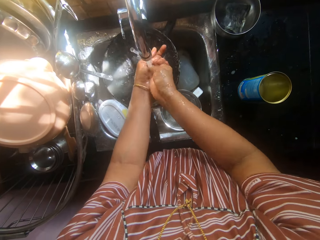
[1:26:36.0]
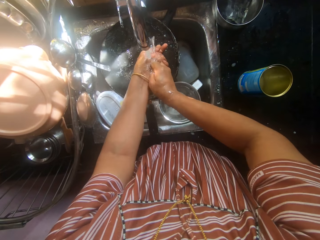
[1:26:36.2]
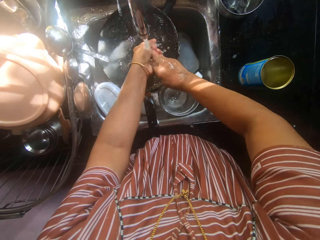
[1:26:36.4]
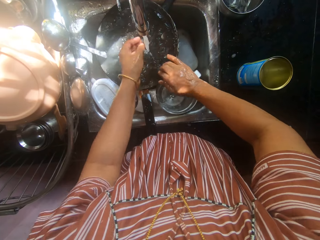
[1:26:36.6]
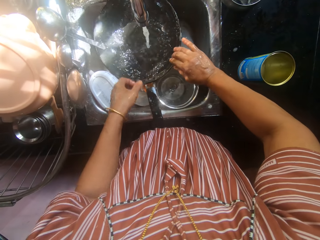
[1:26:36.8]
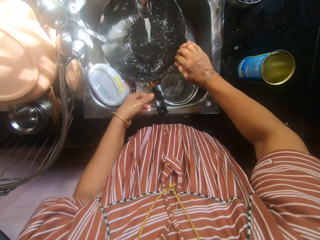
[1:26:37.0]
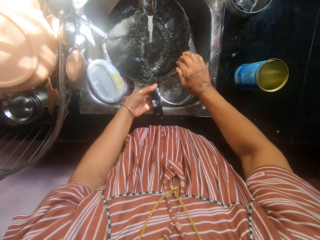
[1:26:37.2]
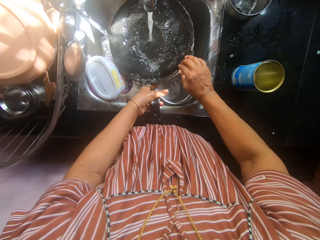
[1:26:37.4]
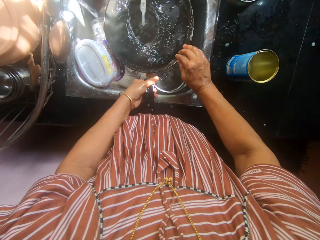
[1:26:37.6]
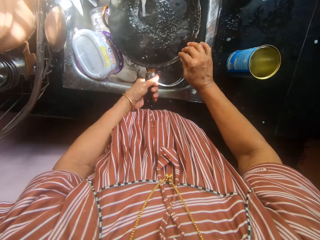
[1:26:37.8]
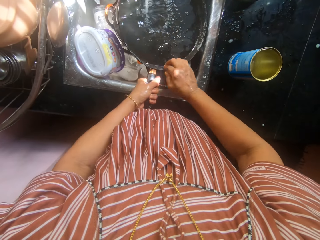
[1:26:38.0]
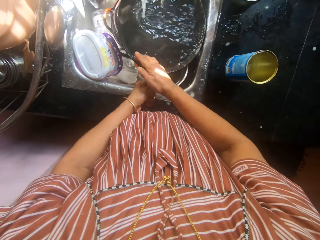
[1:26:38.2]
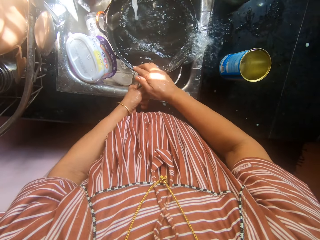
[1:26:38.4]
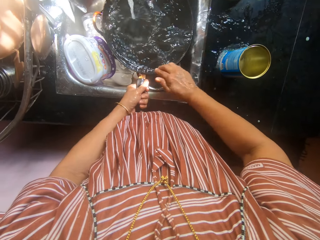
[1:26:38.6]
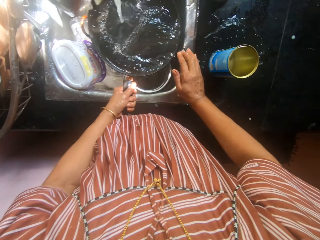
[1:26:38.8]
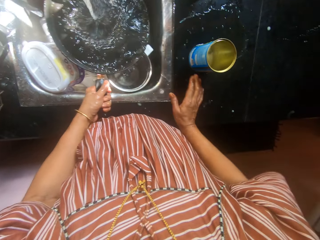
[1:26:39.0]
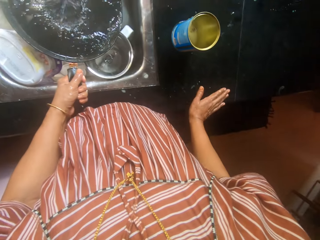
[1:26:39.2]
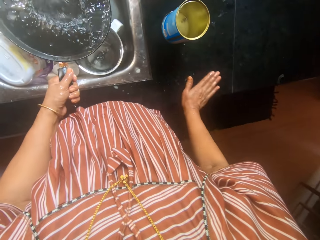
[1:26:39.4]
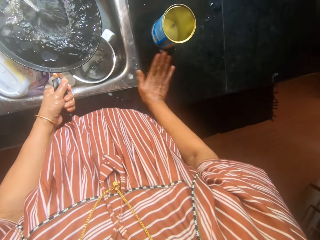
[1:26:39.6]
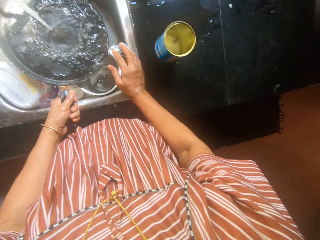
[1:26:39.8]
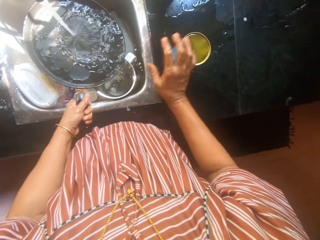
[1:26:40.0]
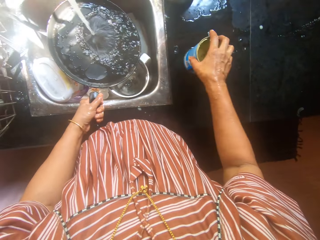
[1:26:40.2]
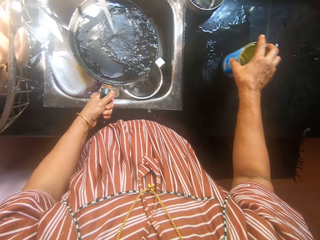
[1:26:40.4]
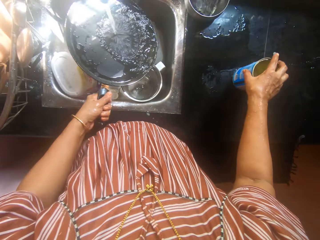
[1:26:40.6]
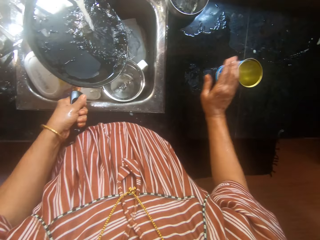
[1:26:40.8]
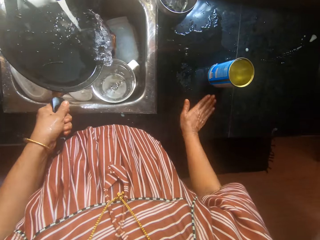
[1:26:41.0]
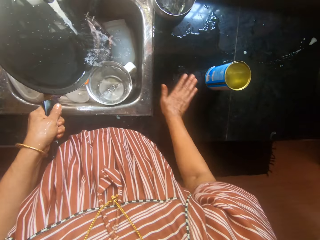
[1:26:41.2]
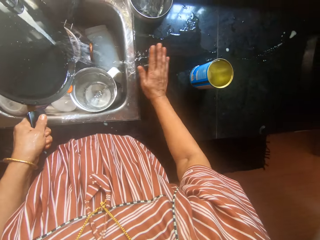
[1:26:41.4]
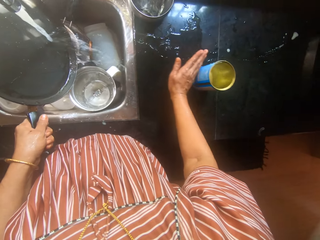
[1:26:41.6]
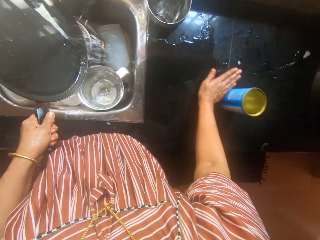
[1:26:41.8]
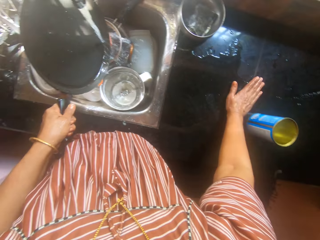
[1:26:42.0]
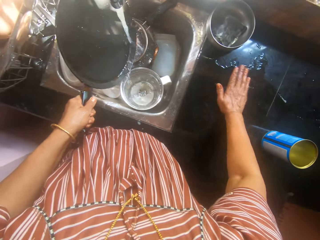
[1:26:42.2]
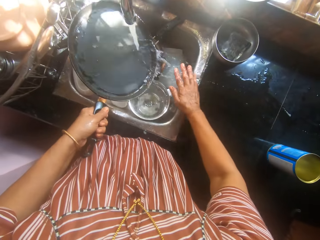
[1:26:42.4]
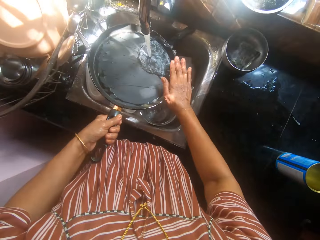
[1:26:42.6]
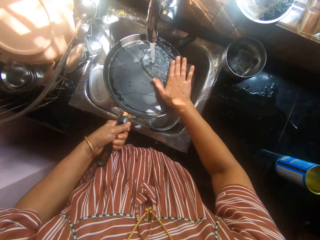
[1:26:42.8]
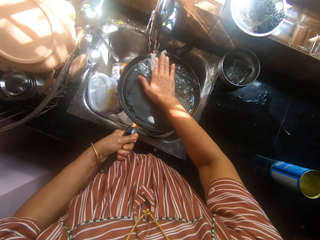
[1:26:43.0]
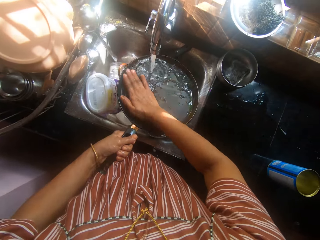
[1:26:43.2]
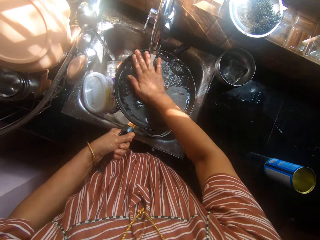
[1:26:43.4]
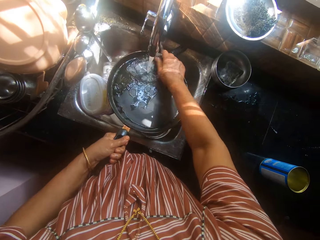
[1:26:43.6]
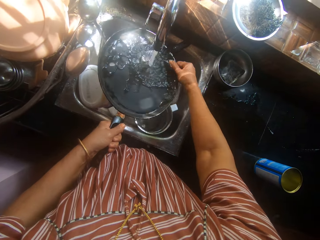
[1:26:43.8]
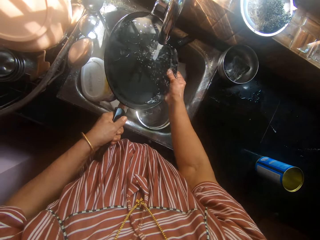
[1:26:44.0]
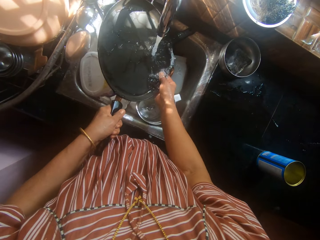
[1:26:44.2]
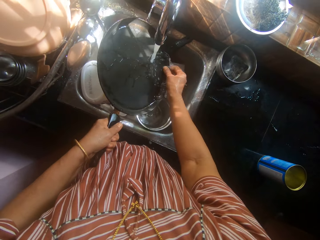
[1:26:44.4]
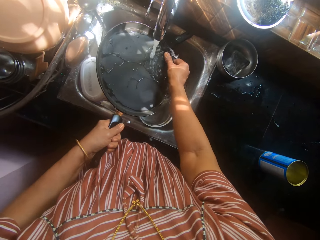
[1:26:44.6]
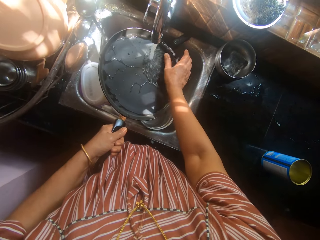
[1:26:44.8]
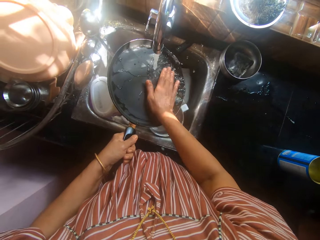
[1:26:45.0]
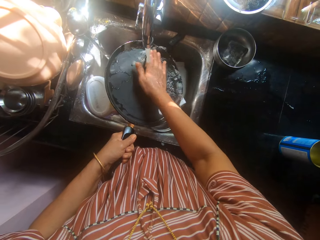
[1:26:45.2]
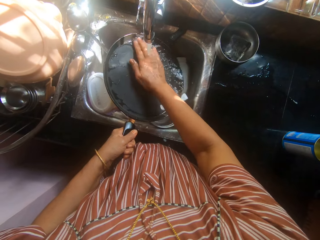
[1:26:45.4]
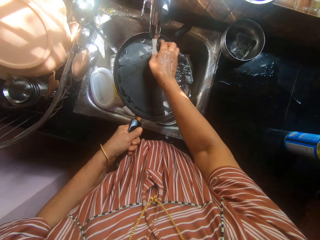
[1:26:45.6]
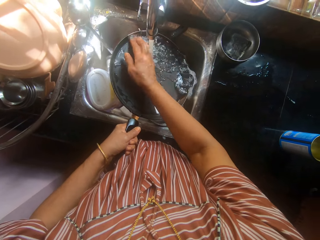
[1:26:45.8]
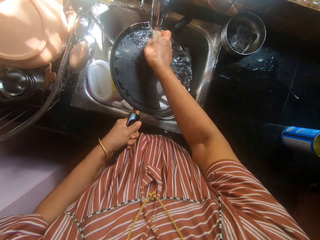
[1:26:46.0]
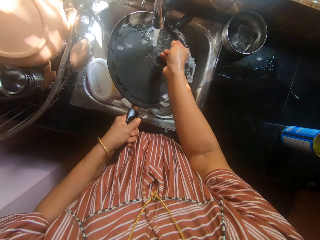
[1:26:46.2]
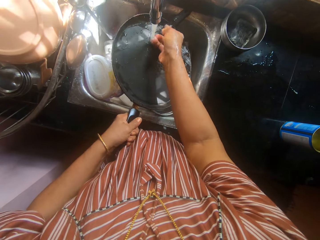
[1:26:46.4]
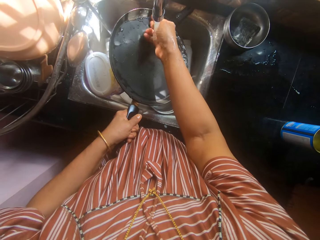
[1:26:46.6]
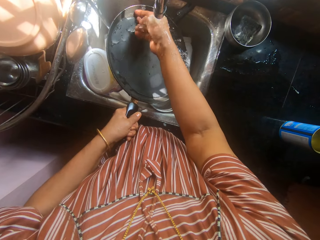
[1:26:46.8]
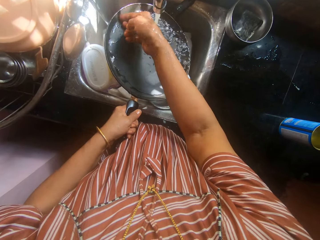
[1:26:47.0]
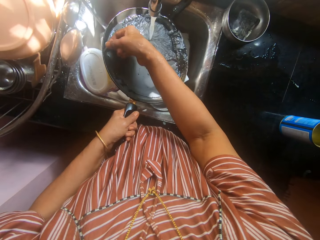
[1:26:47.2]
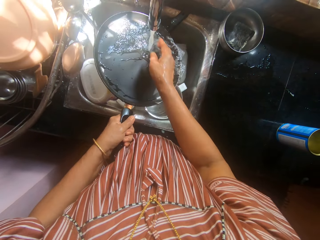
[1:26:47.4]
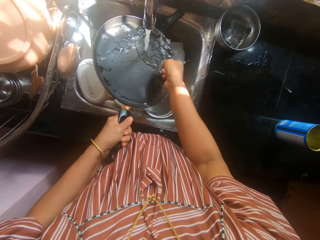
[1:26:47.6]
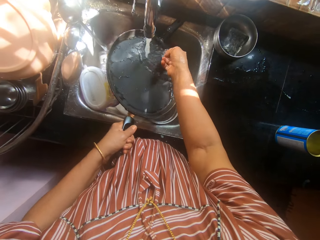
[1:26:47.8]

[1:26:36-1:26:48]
The camera wearer touches the pan. She touches the pan handle. She holds the pan with her left hand. She cleans the pan. She lifts the pan. She pours water on the cabinet. She wipes water from the cabinet with her right hand. She adjusts the tin can or container on the cabinet. She wipes water from the cabinet with her right hand. She moves the container. She wipes water with the hand. She rinses the pan with her hand.

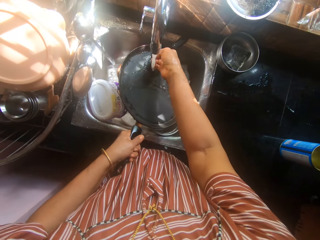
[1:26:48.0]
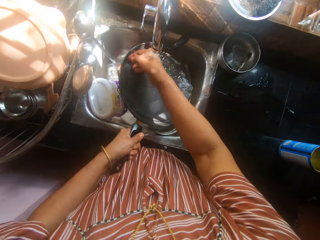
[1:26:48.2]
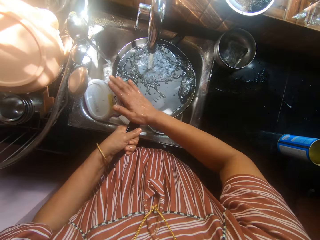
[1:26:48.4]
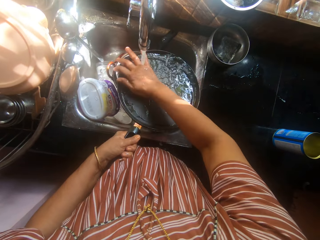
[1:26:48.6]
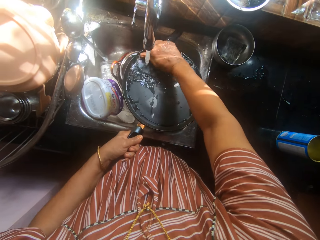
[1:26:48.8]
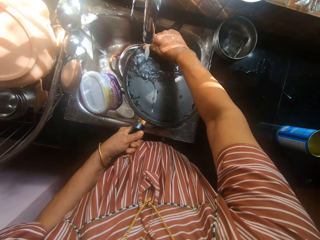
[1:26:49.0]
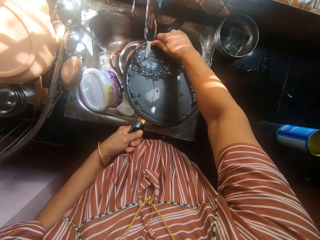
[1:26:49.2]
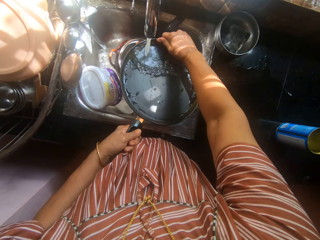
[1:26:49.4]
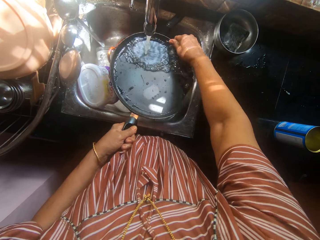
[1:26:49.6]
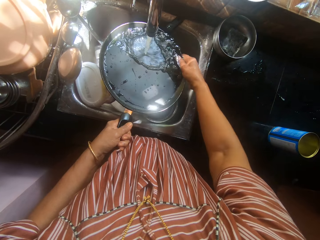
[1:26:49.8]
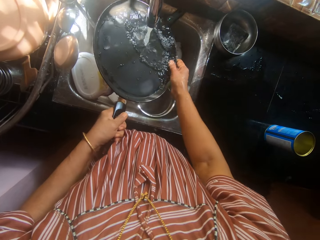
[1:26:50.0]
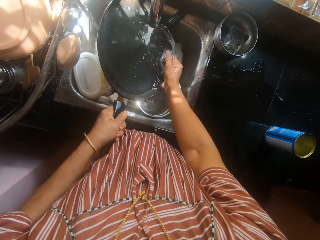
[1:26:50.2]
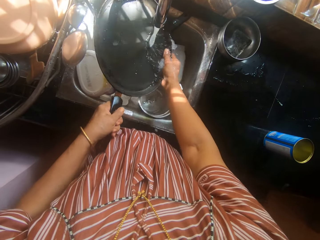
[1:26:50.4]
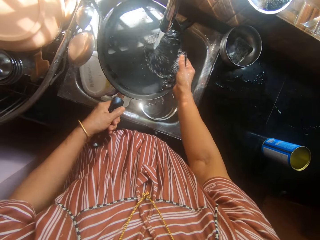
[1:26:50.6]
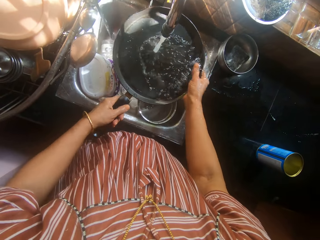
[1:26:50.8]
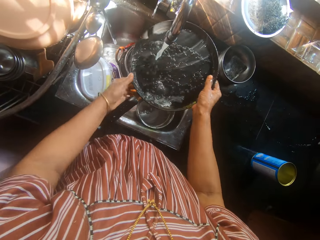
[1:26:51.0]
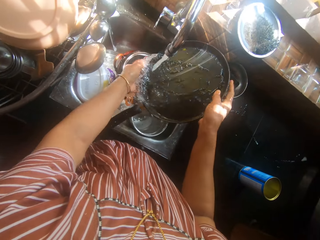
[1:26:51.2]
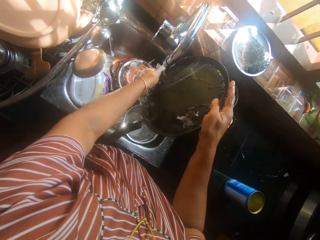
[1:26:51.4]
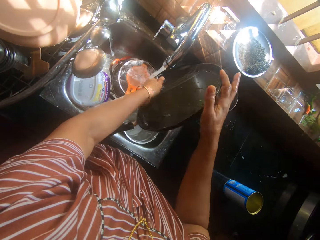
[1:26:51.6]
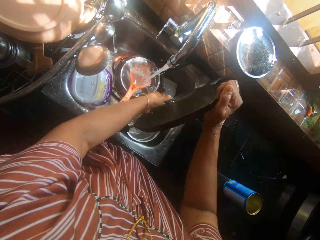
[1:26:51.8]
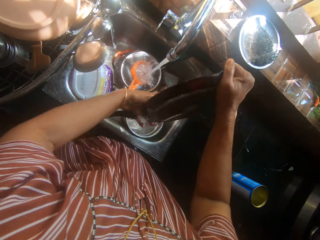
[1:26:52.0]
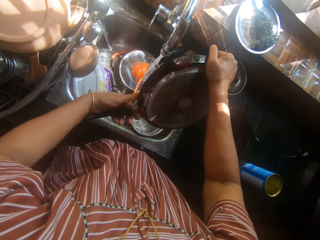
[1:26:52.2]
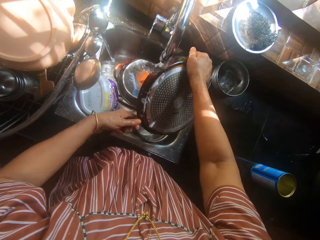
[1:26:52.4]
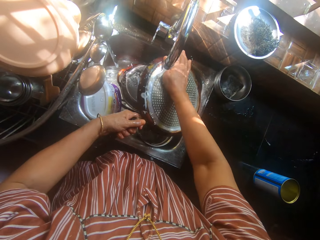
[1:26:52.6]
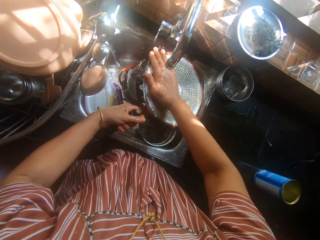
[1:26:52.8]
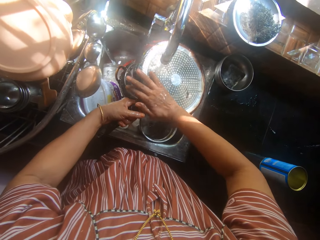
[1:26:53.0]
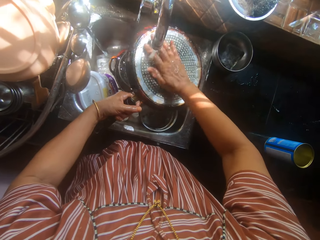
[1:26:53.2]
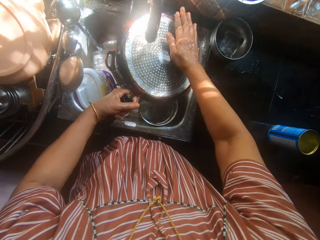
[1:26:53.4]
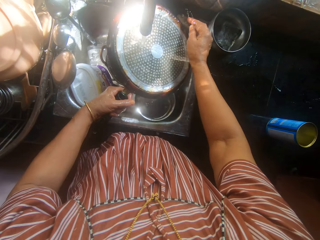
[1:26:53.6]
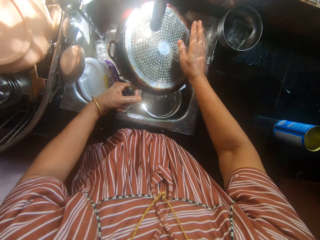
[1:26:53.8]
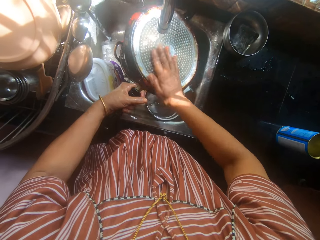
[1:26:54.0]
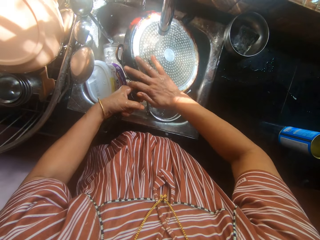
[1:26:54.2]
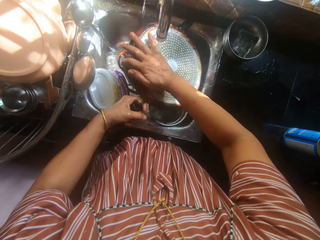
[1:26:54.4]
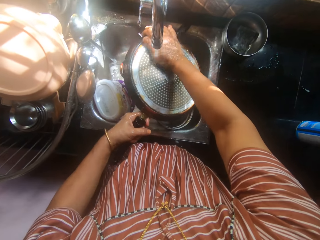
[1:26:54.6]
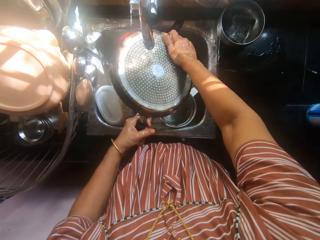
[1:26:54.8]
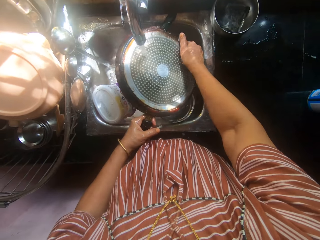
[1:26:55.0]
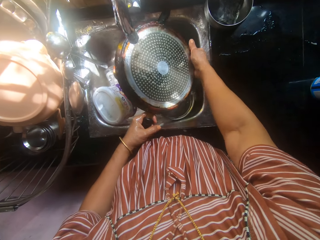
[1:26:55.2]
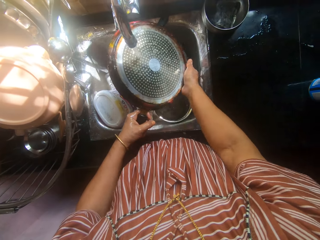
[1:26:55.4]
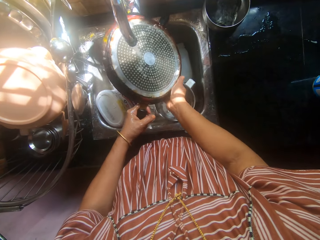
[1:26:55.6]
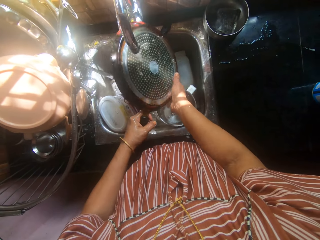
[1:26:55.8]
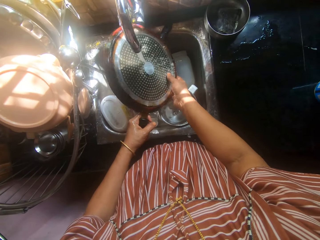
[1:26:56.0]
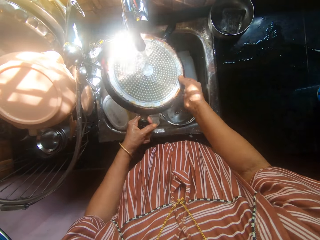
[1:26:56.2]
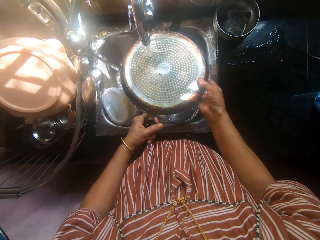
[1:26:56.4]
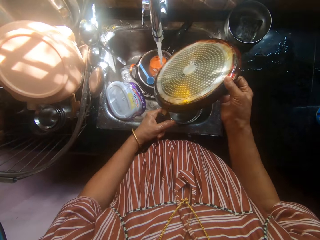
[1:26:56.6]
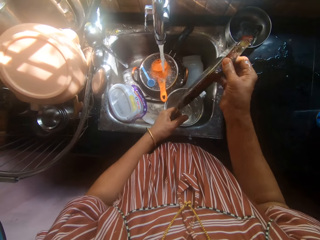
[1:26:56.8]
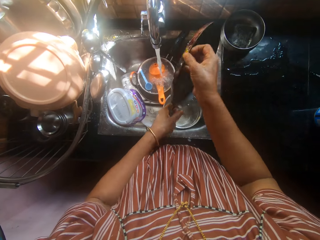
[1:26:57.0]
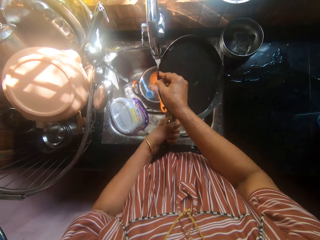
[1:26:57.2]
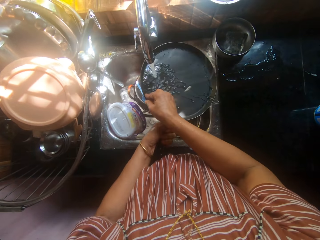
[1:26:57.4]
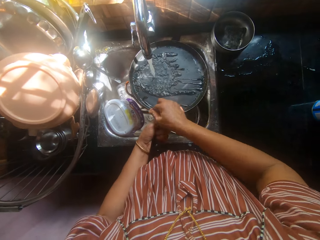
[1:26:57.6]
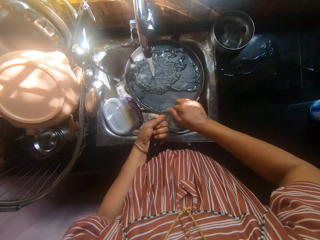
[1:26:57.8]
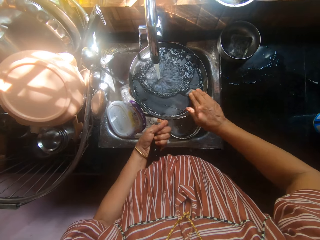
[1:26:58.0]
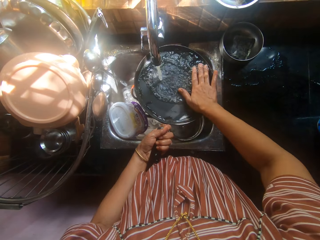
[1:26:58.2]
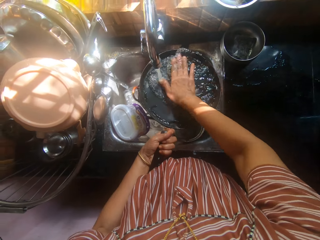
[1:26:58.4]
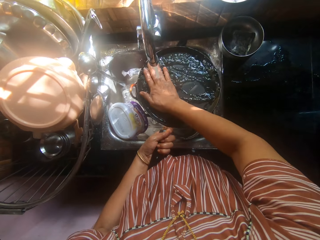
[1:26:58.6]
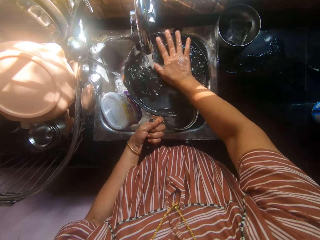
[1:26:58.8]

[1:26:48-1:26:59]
The camera wearer passes the pan to the right hand. She pours water in the sink. She flips the pan to the back with both hands. She passes the pan to the left hand. She holds the pan handle. She rinses the back of the pan with her right hand. She flips the pan to the front with both hands. She cleans the pan.
